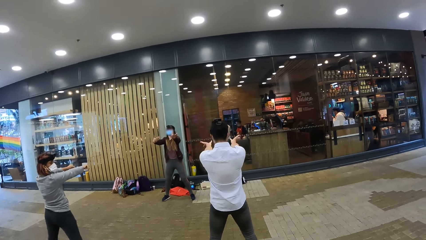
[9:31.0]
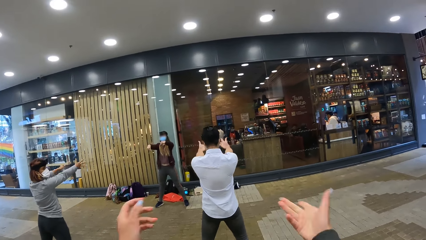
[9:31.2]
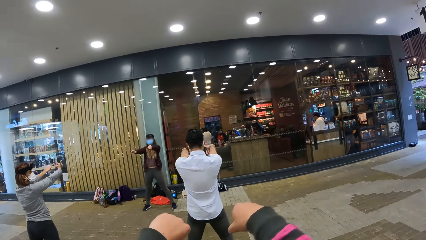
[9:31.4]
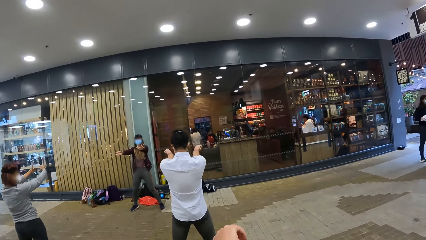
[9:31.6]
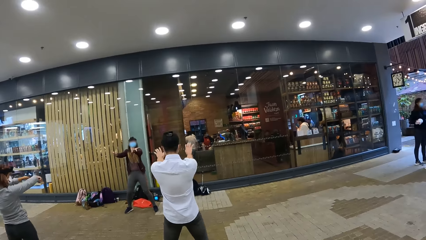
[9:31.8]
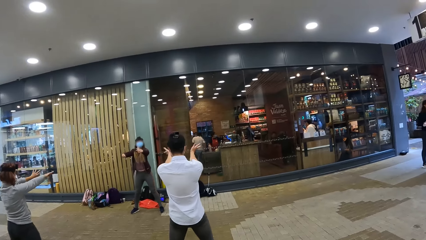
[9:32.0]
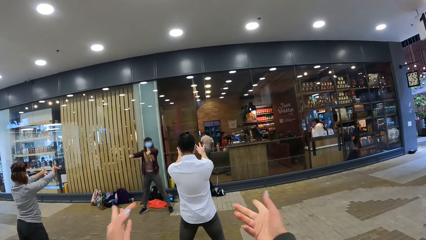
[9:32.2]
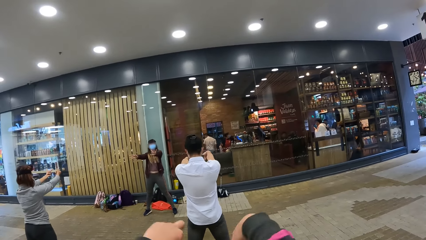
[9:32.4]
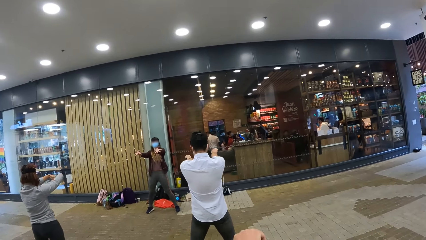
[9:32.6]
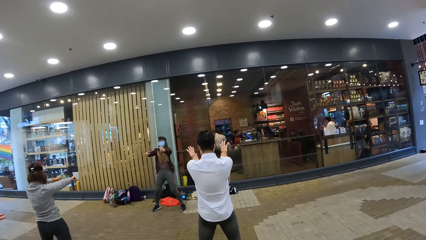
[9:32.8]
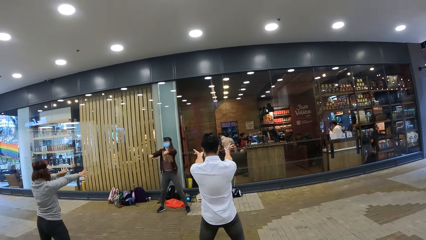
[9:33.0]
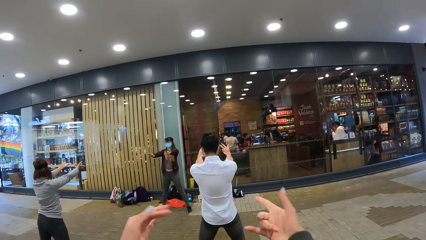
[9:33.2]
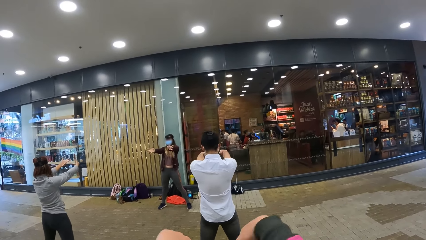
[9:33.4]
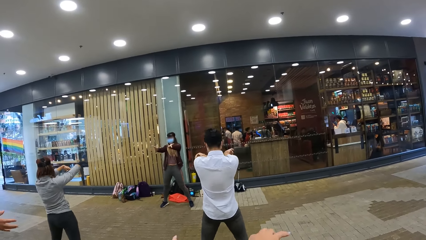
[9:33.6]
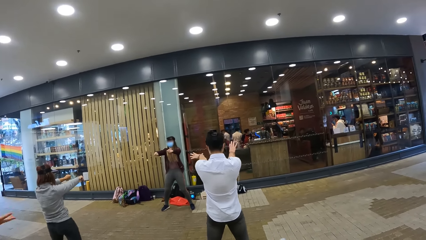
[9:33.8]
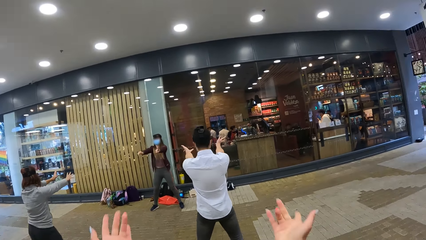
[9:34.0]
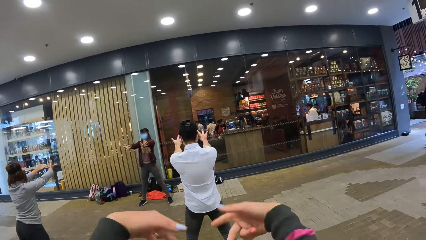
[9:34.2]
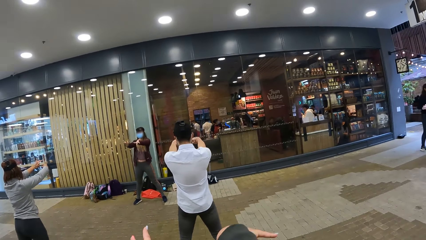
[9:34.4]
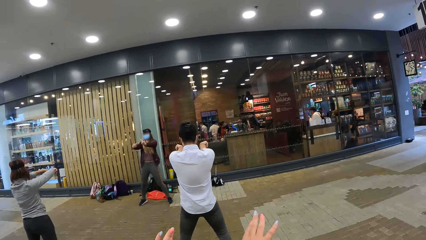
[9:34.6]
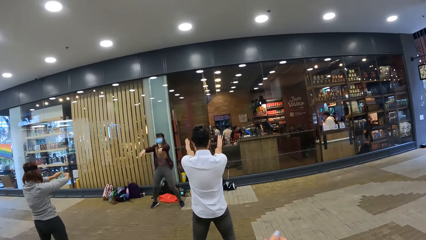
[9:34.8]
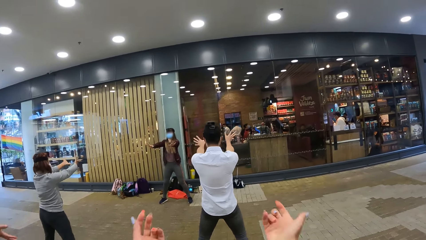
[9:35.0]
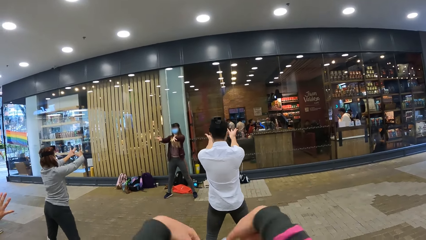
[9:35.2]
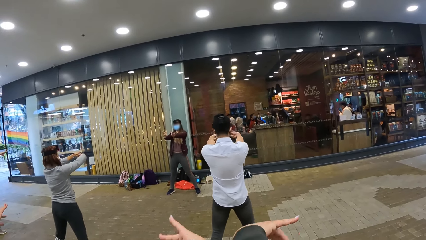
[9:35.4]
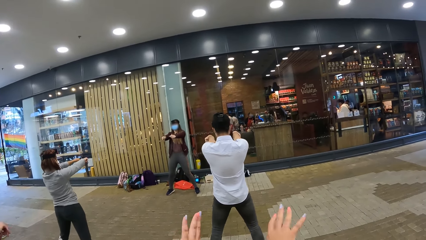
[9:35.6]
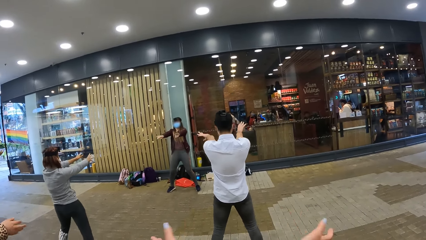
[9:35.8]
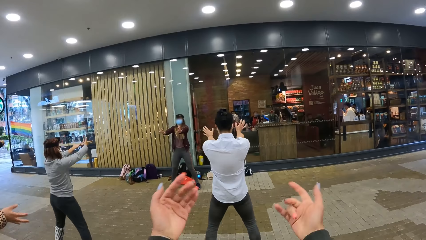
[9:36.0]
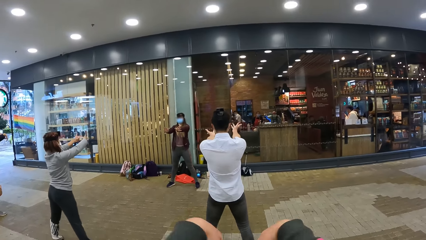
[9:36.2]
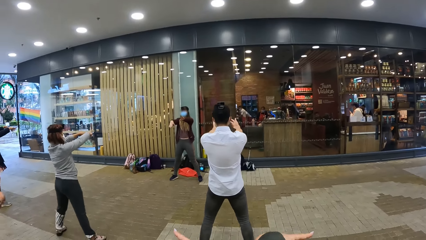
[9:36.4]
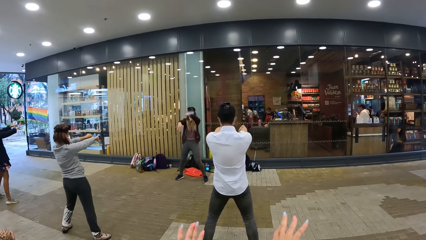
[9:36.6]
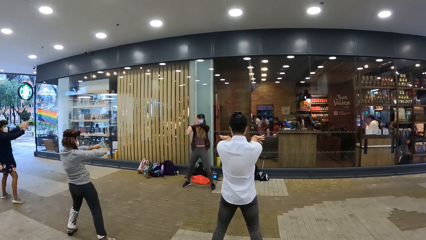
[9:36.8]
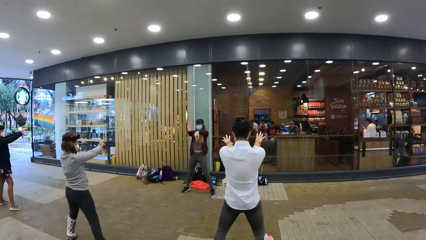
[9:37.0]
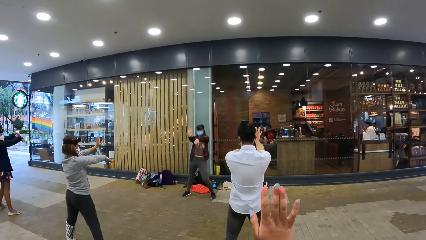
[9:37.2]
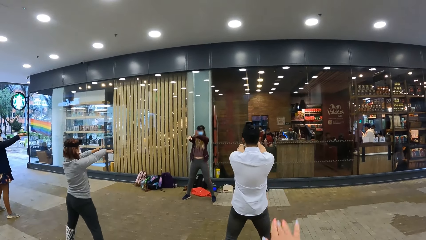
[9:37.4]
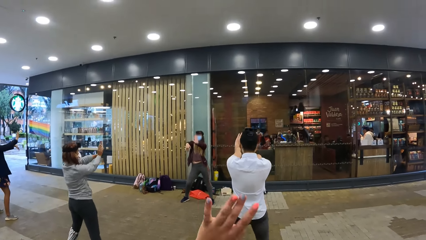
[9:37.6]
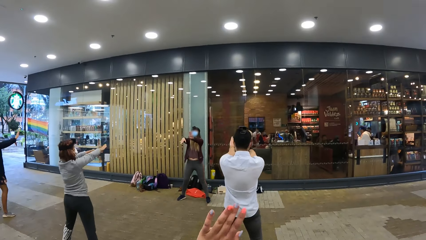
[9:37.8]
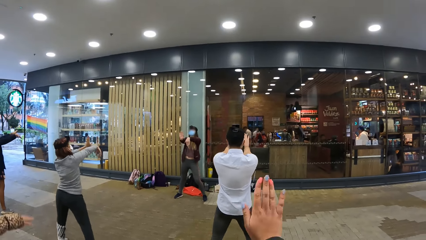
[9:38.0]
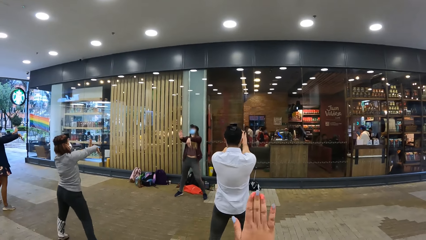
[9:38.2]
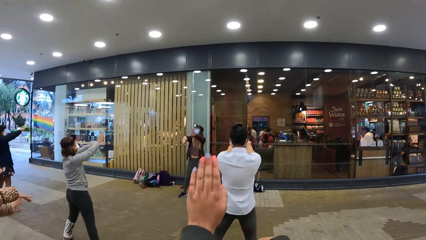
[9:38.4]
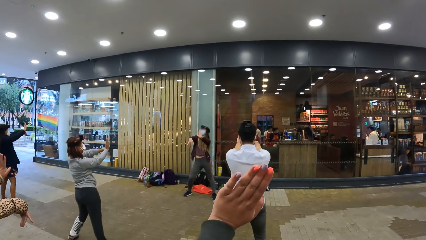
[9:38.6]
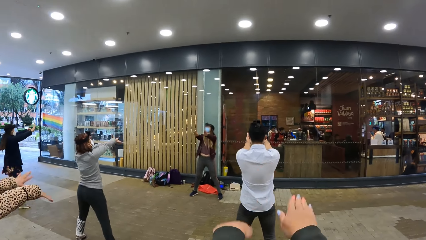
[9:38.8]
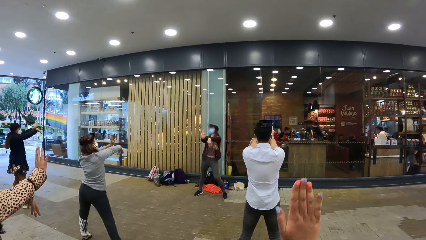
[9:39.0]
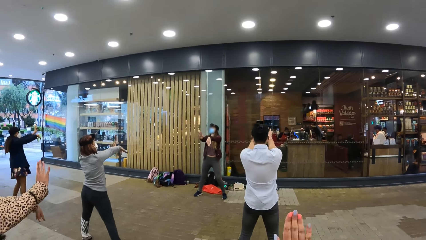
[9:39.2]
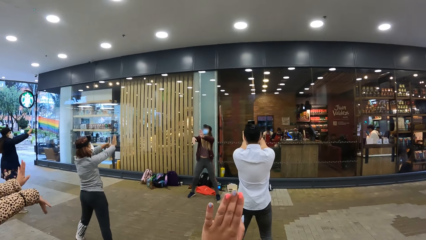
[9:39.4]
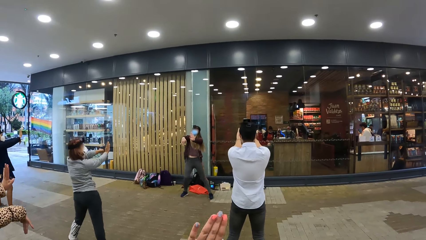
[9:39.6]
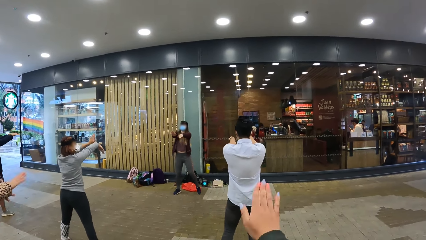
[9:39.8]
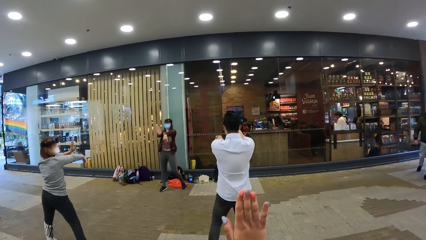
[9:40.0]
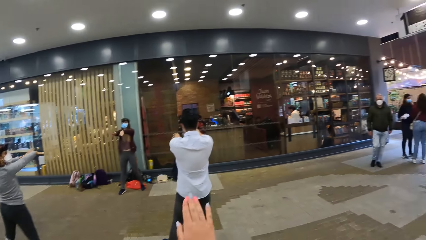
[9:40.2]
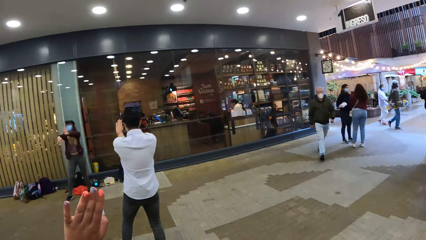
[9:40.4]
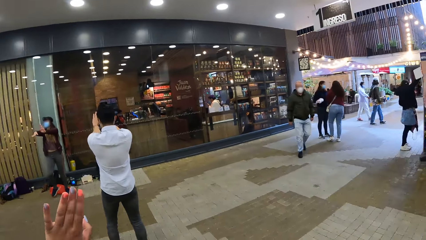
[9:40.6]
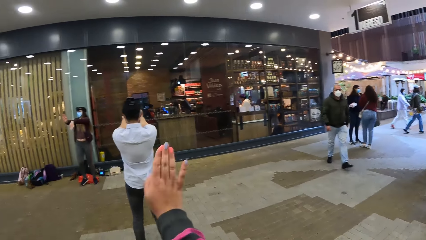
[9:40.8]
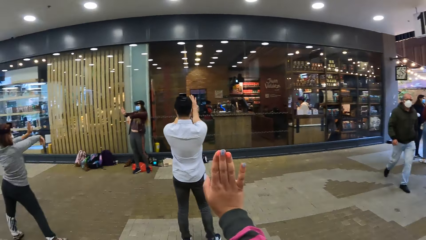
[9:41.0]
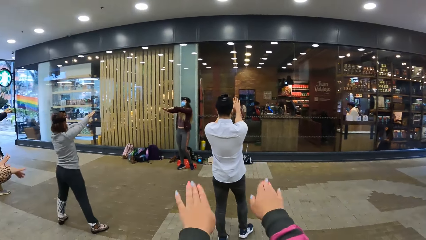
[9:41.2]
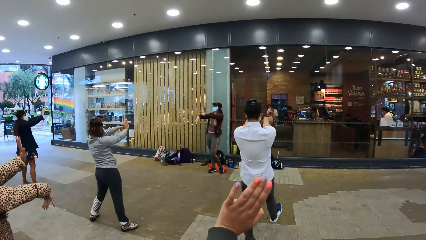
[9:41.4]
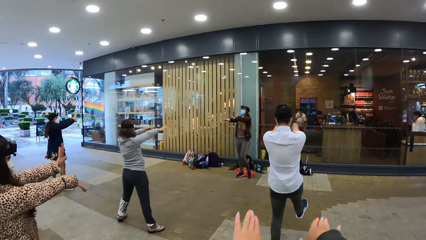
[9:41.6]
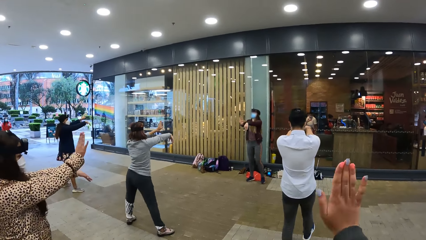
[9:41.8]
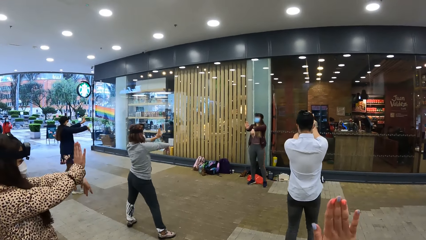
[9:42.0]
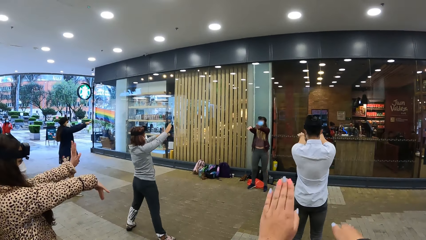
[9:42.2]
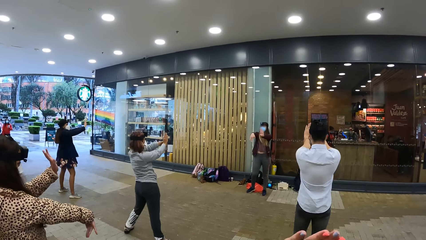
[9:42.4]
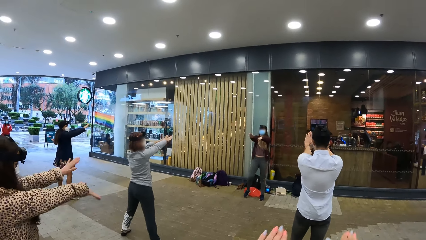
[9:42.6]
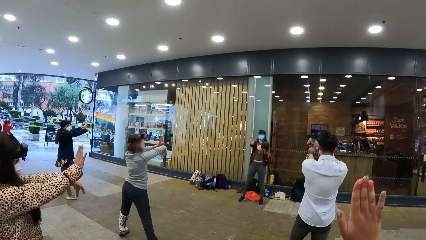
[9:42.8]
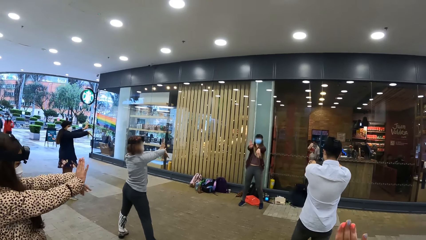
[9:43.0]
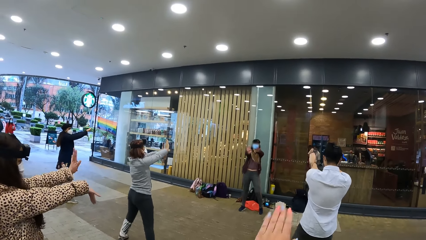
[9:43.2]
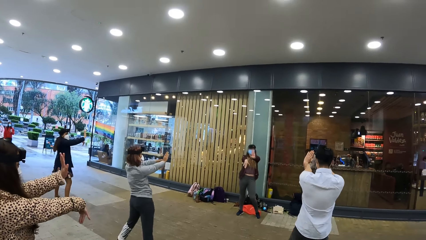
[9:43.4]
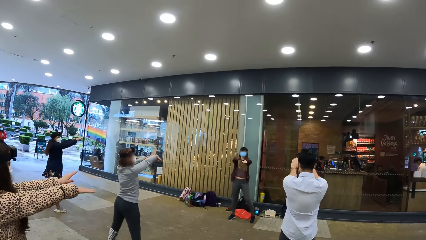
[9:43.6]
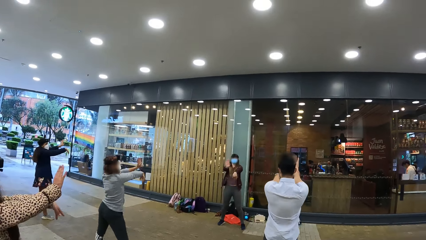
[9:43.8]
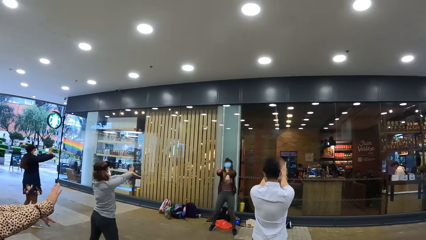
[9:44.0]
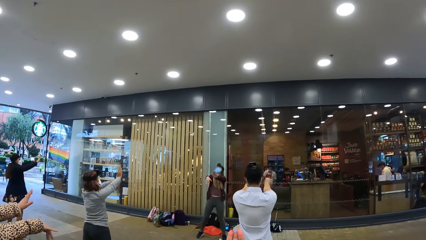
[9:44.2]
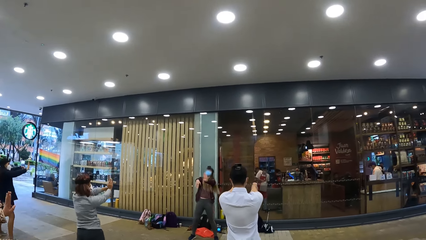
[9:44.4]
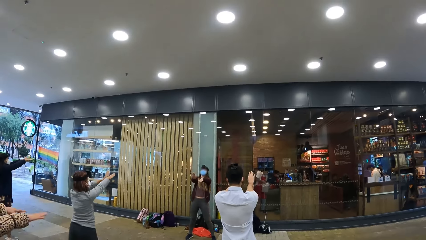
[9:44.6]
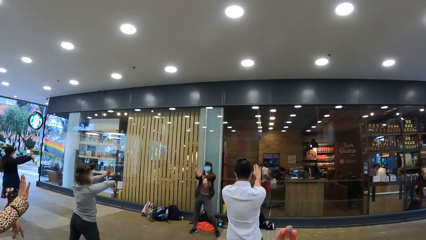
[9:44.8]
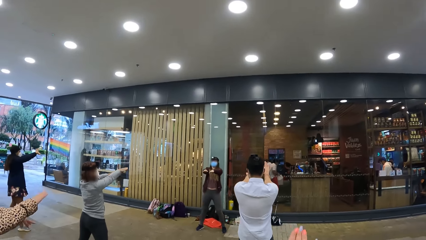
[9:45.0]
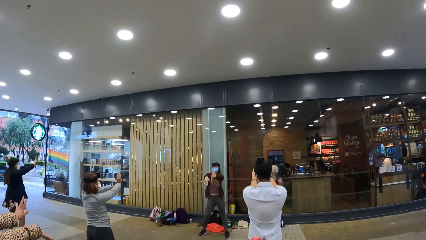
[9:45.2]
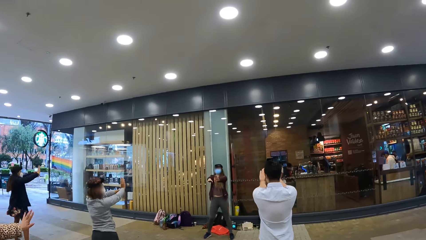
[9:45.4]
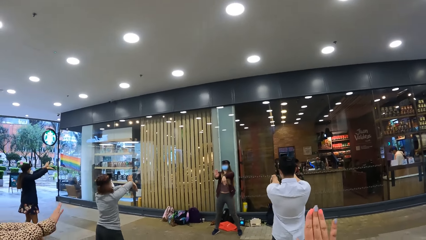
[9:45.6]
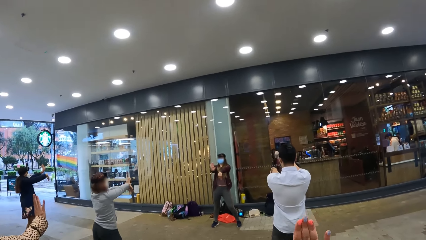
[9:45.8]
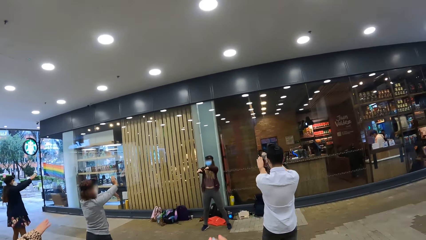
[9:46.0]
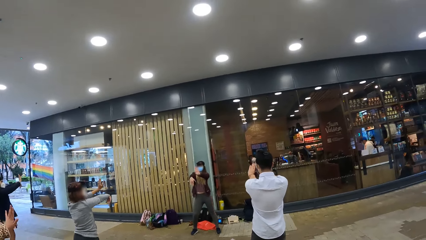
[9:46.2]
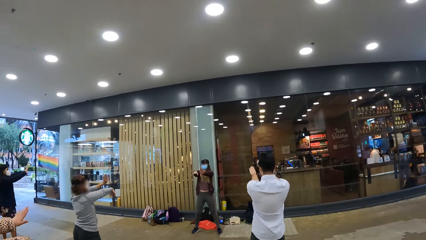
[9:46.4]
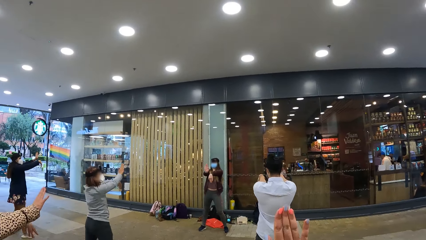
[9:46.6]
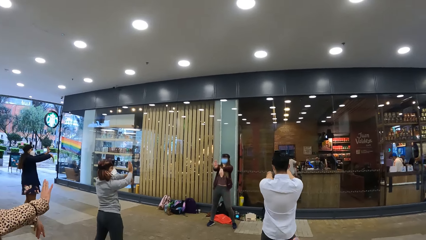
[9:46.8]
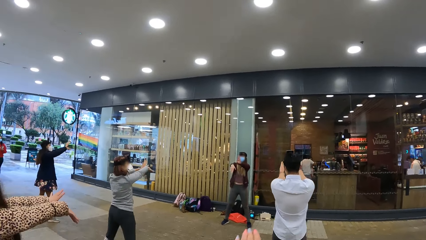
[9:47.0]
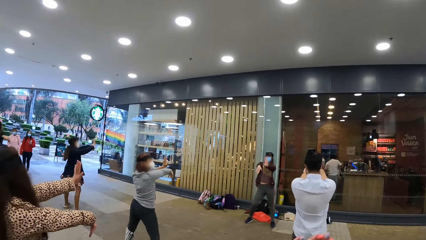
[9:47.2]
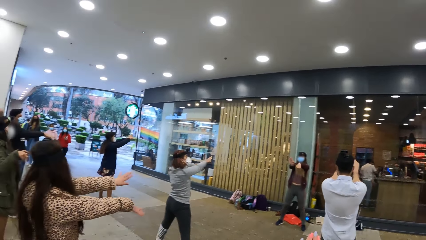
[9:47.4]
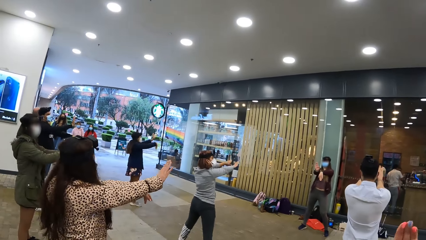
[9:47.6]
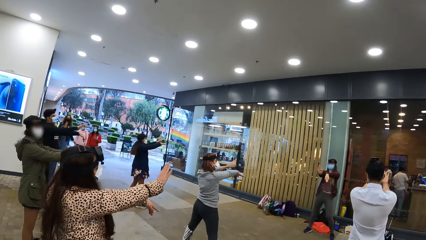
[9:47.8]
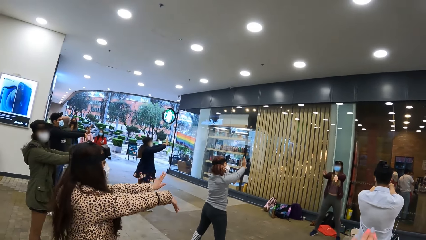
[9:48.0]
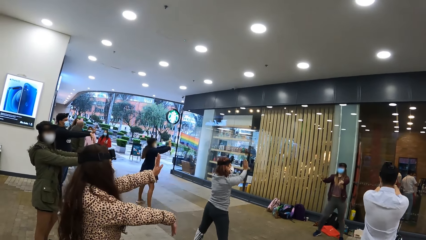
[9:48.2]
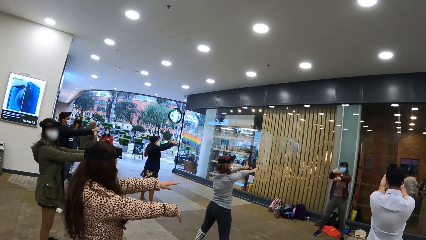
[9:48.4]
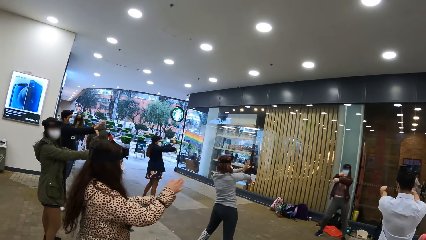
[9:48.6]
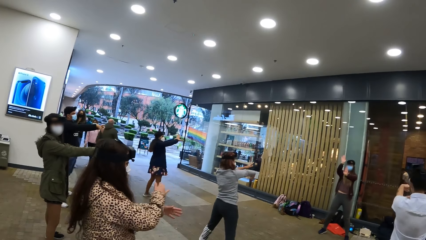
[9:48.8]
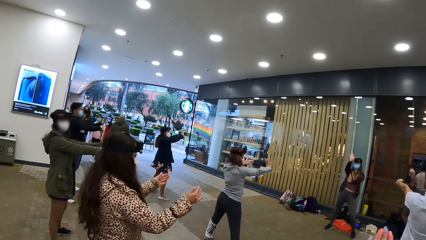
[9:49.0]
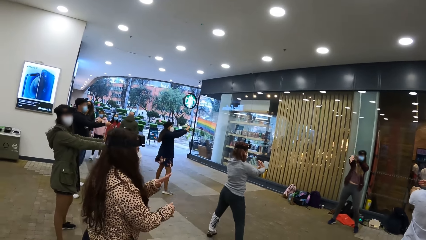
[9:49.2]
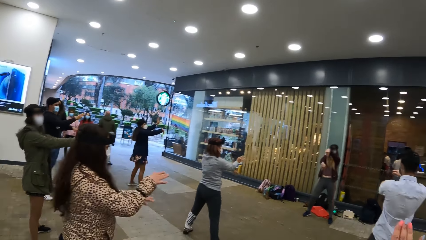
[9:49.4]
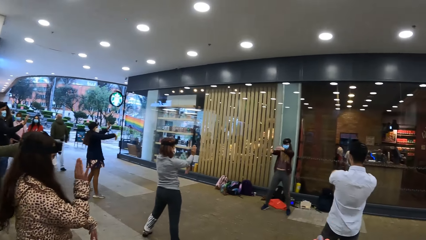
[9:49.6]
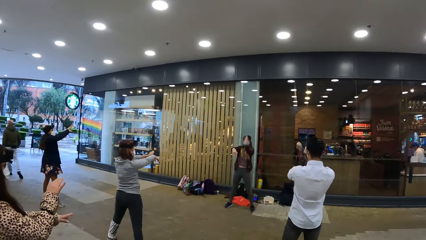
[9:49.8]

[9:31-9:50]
The camera wearer looks around. They move around both hands. The man dances. The woman dances. The camera wearer looks around.
